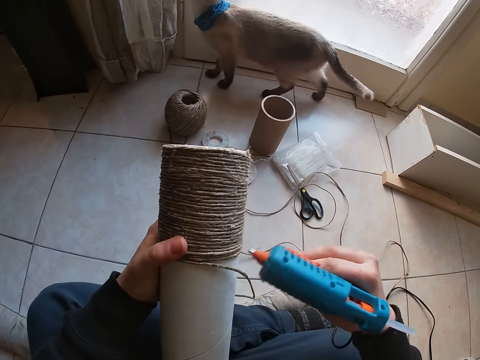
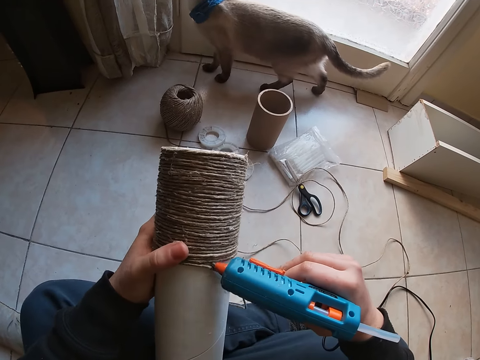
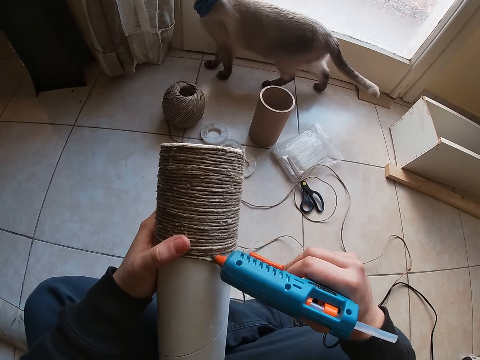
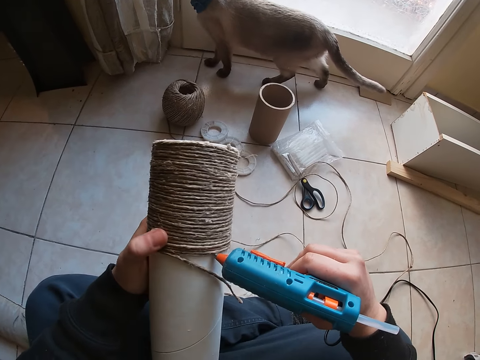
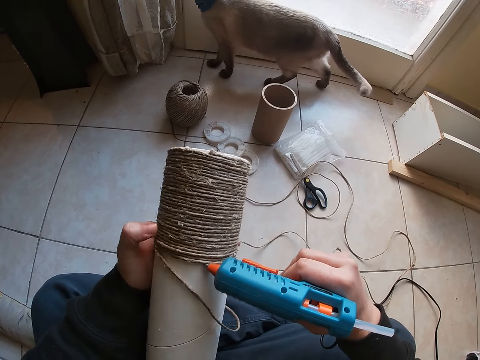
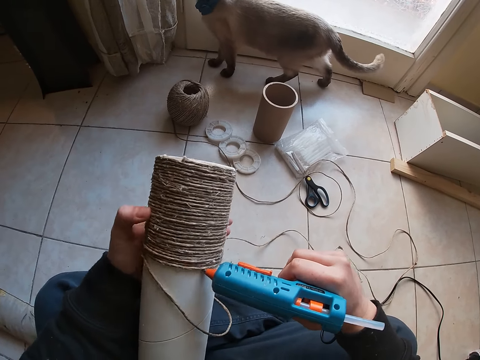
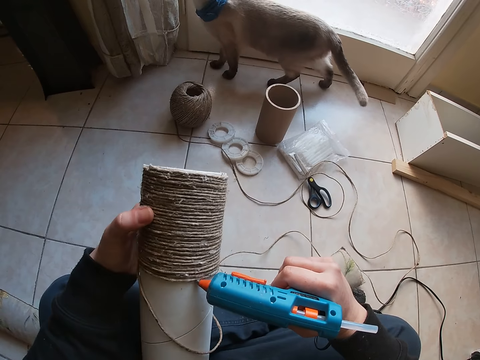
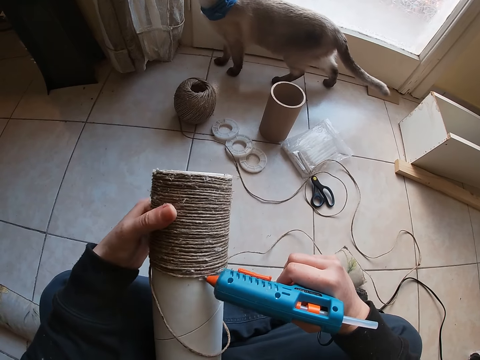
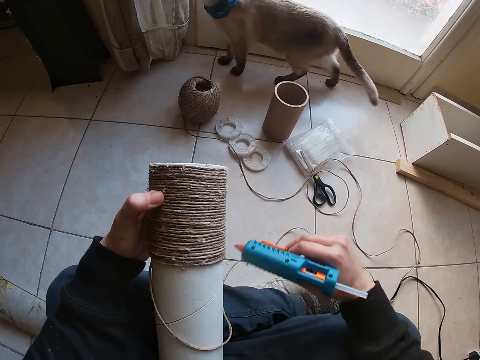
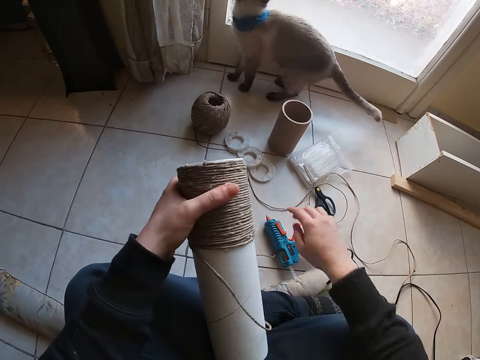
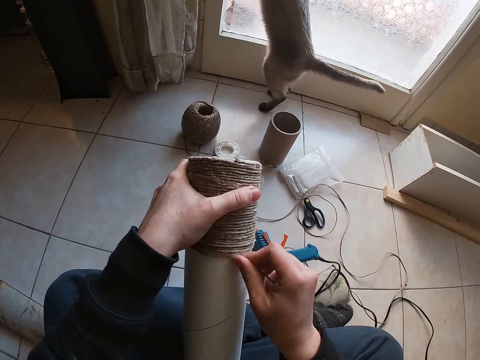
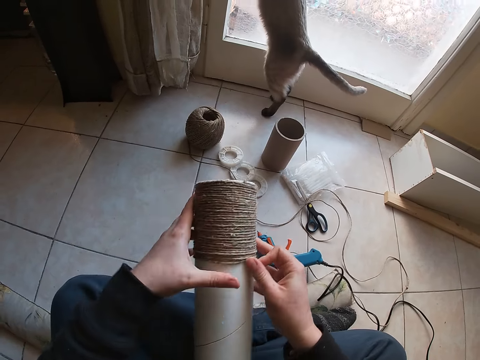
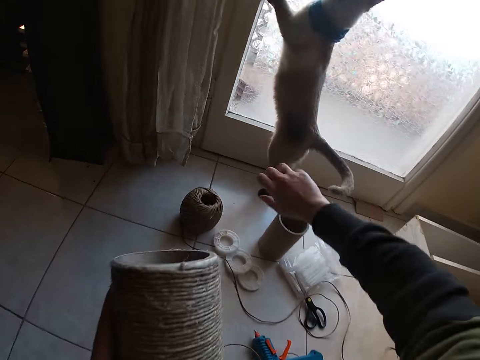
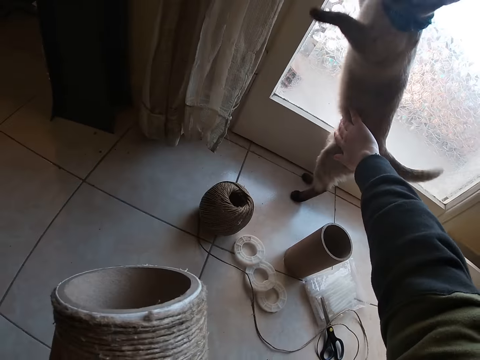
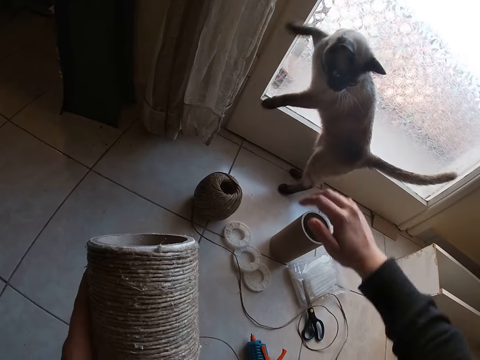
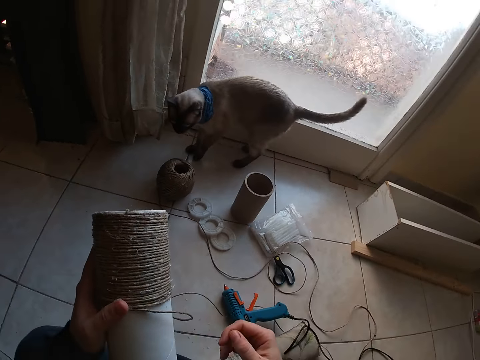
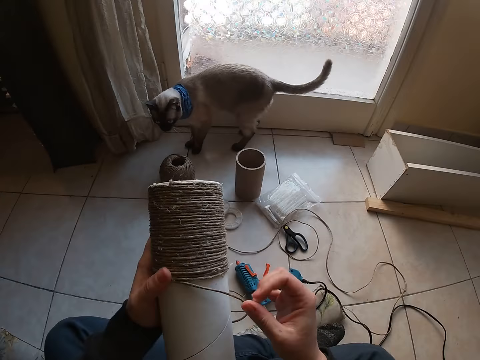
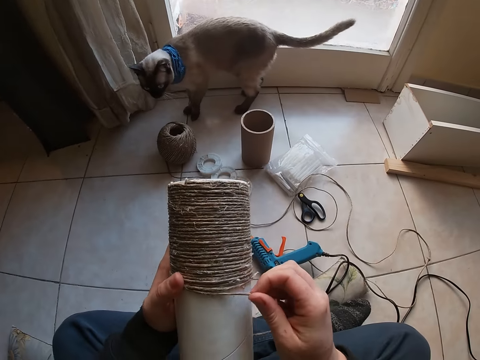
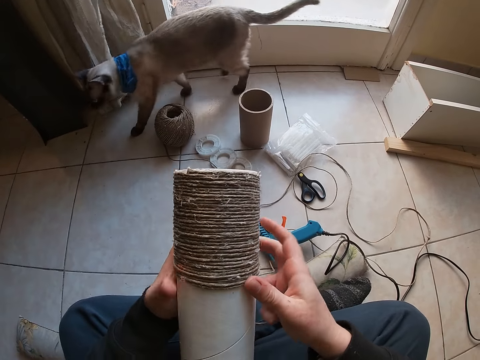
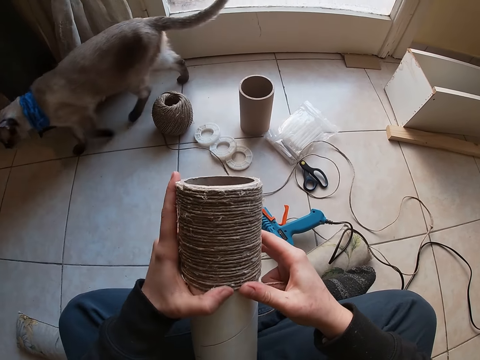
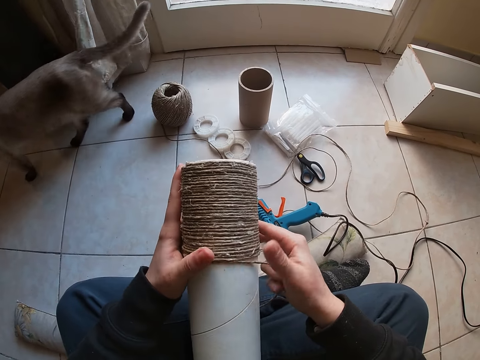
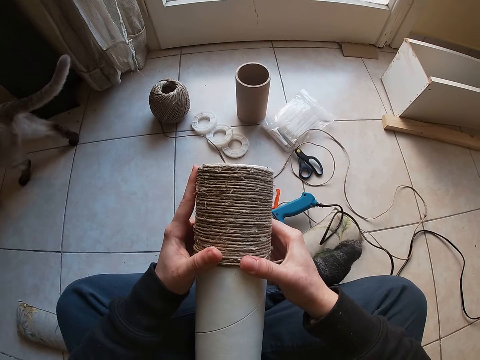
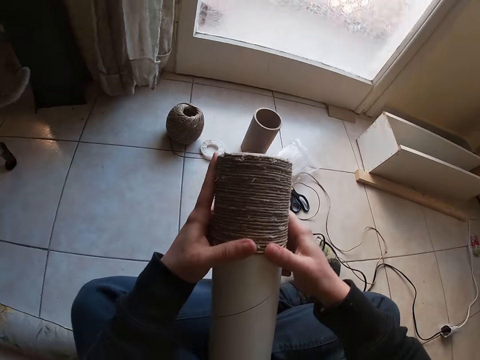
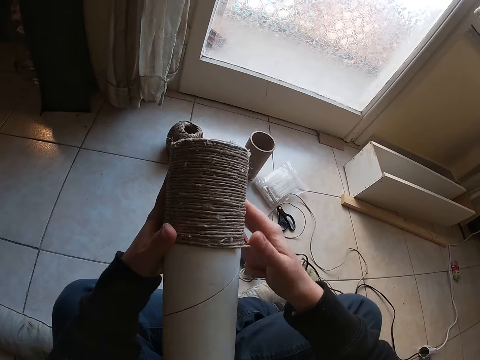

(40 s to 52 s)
The camera wearer puts glue round the container. He drops the glue gun on the ground with his right hand. He sticks the yarns on the cardboard with his right hand. He touches a cat with his right hand. He sticks the yarns on the cardboard with his right hand.

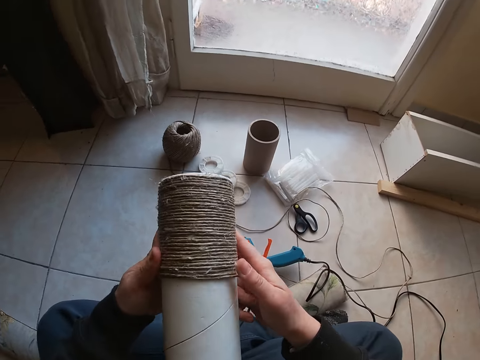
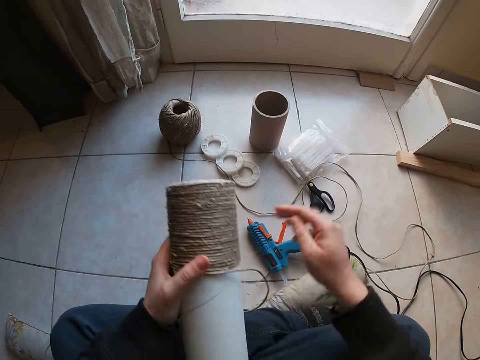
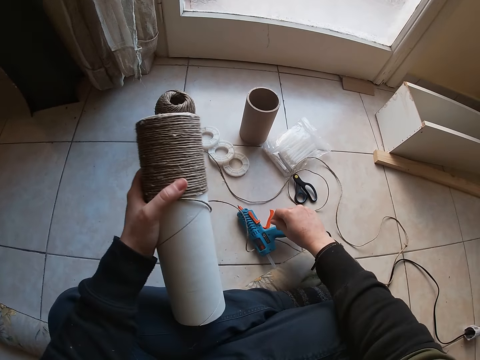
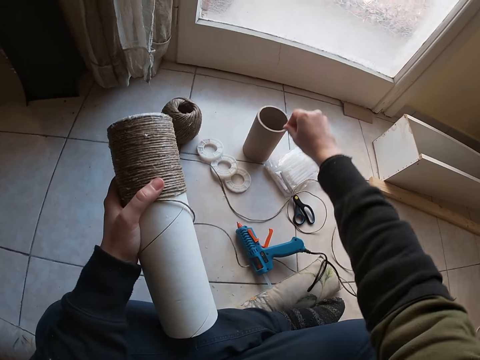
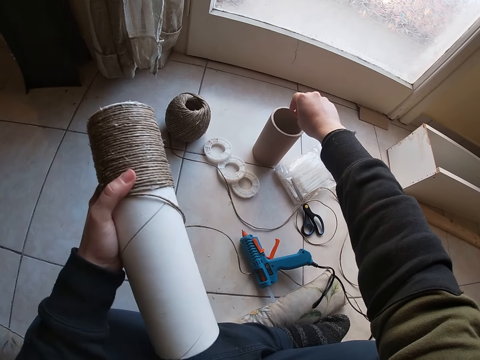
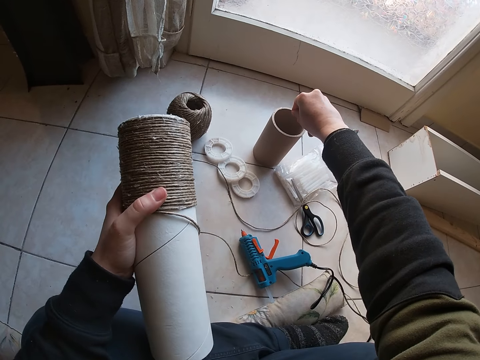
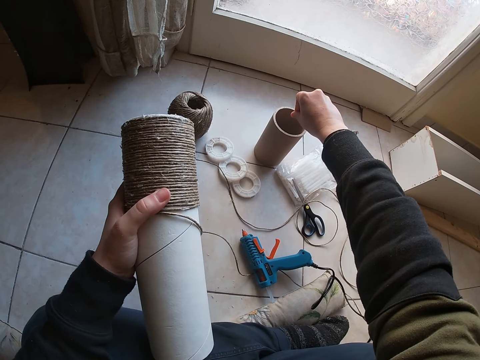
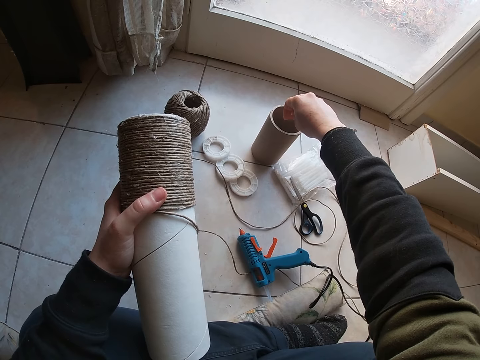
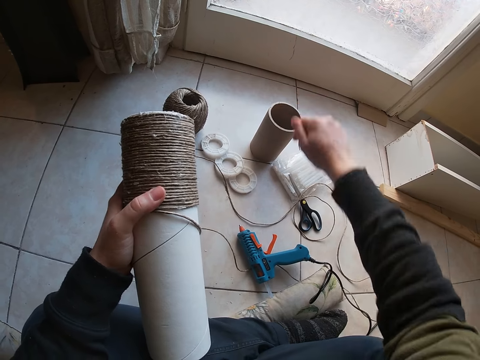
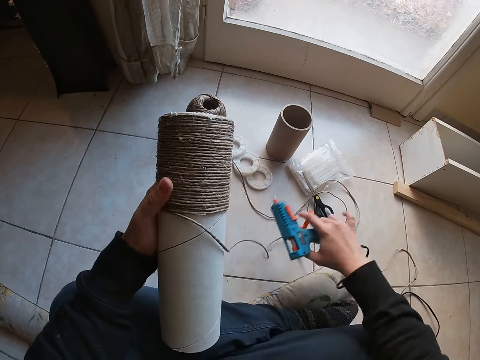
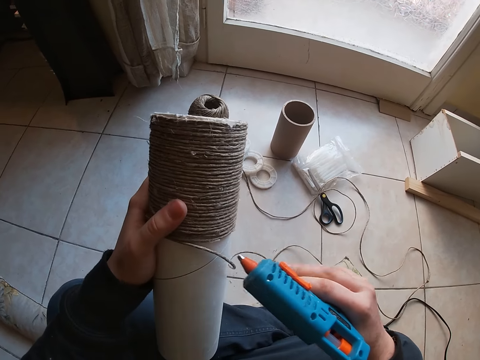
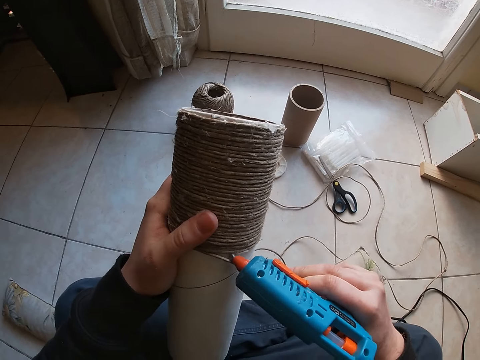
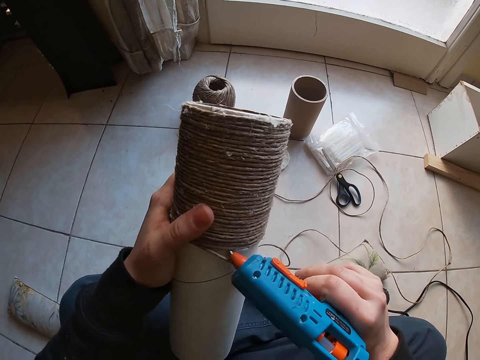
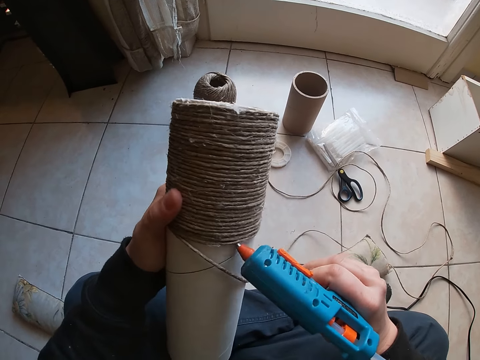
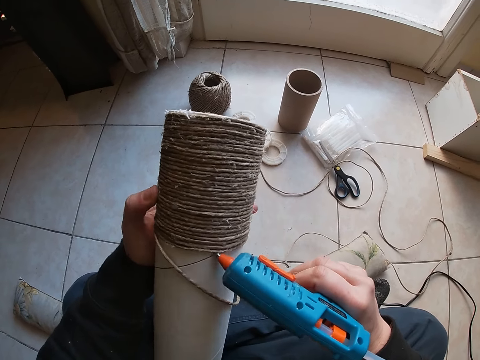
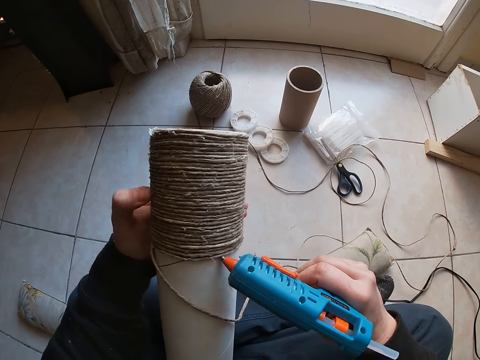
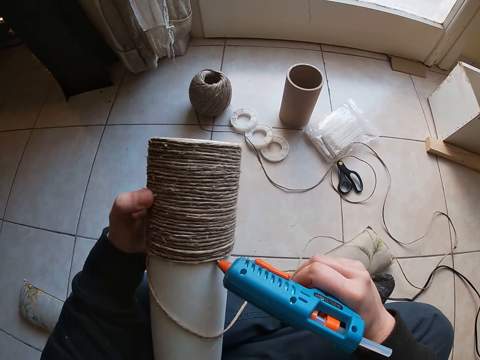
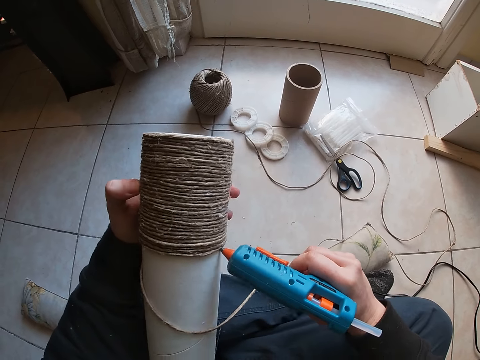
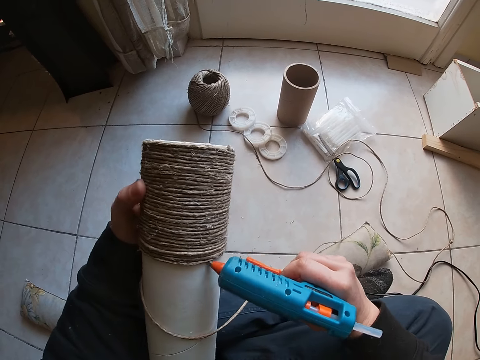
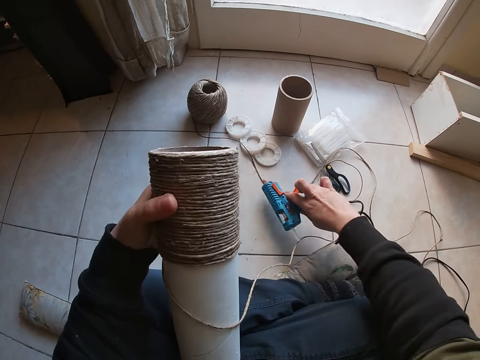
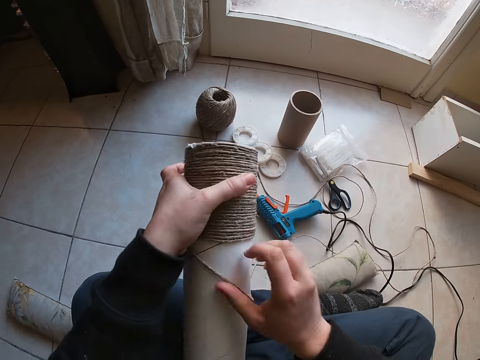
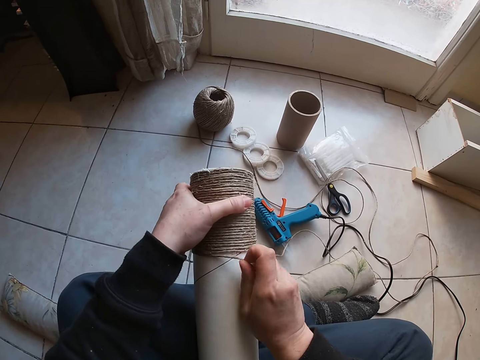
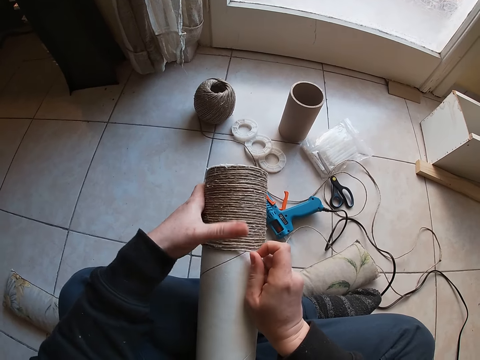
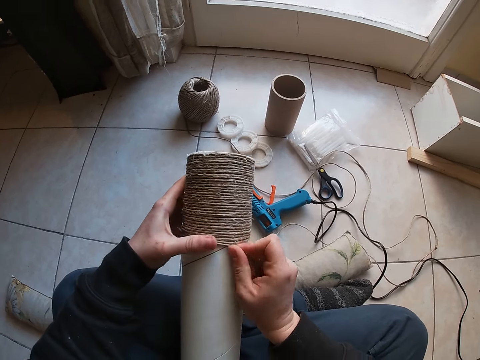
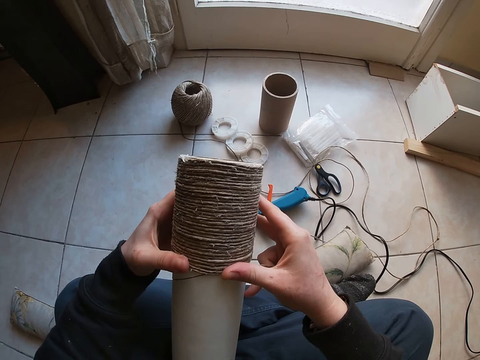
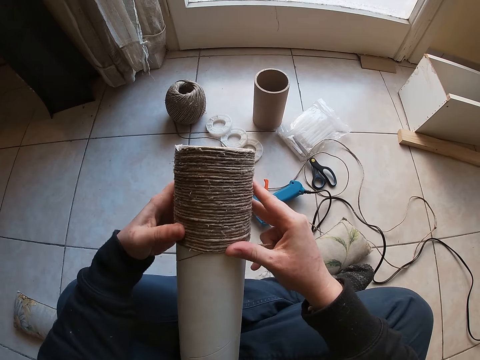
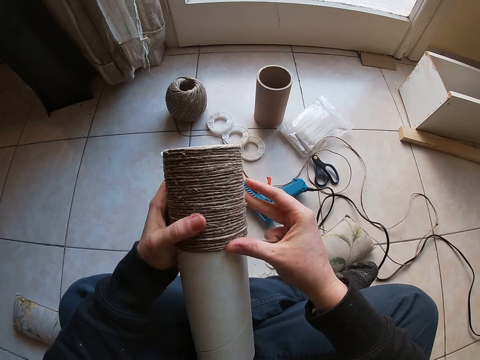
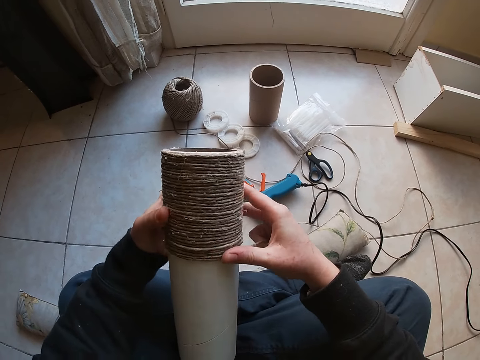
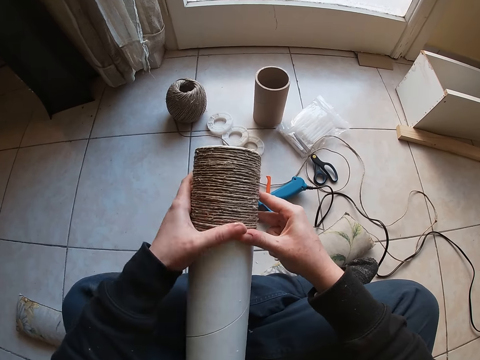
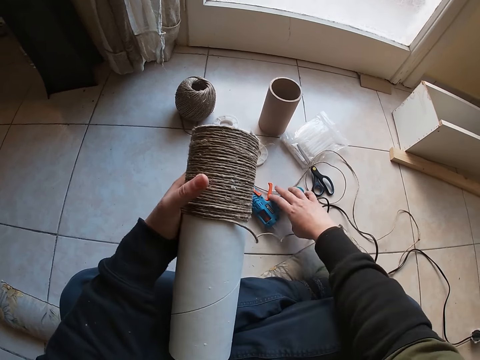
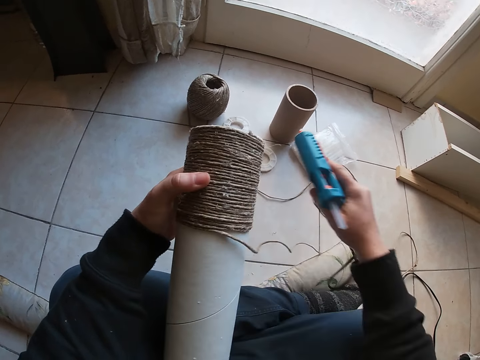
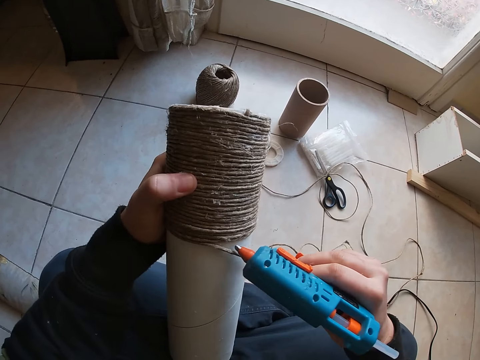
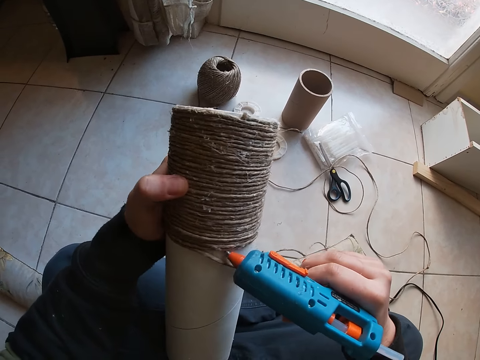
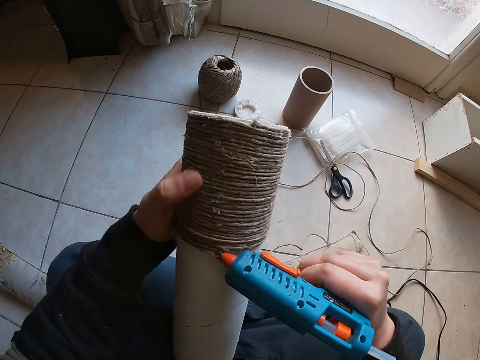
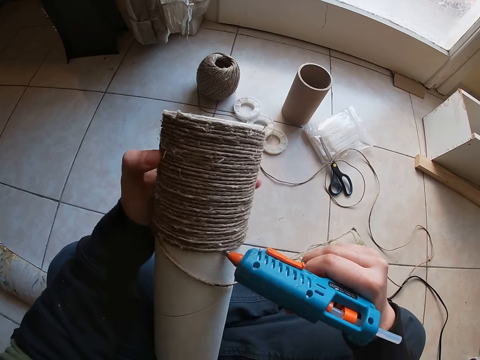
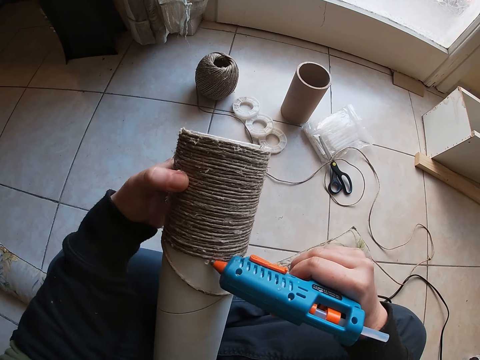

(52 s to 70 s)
The camera wearer picks a glue gun. He drops something on a cylindrical box. He carries the glue gun with his right hand from the ground. He puts glue round the container. He drops the glue gun on the ground with his right hand. He sticks the yarns on the cardboard with his right hand. He carries the glue gun with his right hand from the ground. He puts glue round the container.
